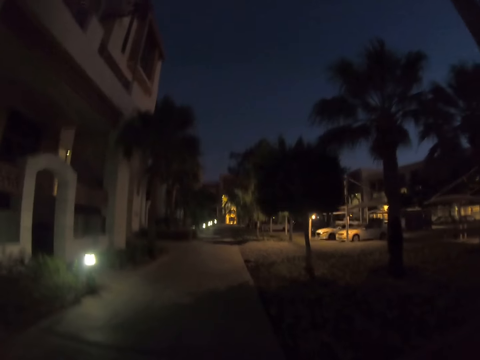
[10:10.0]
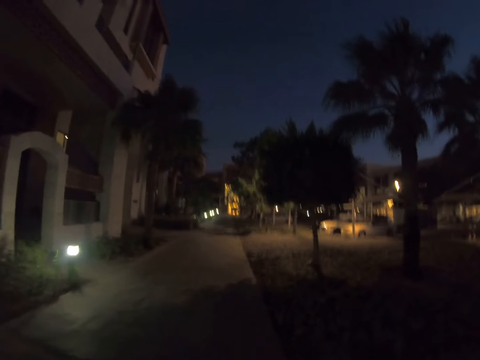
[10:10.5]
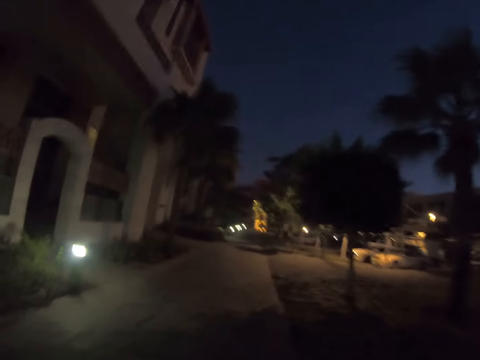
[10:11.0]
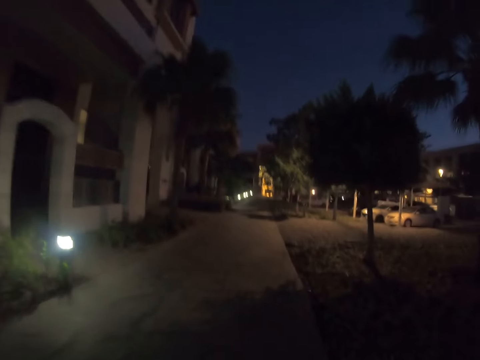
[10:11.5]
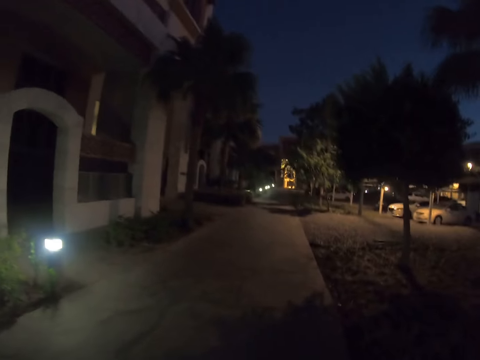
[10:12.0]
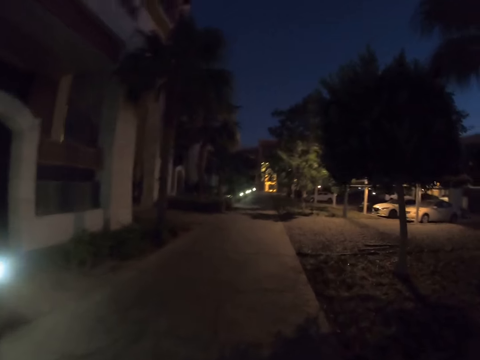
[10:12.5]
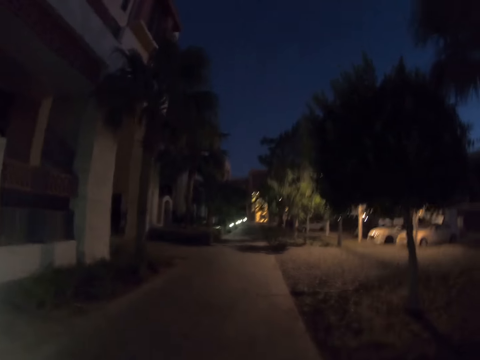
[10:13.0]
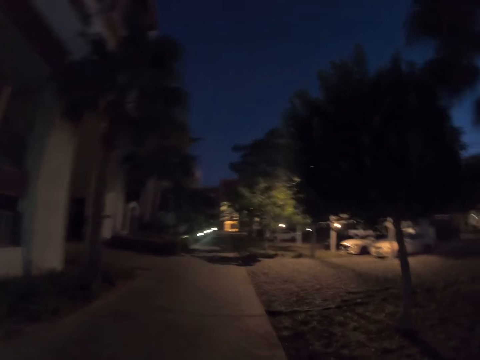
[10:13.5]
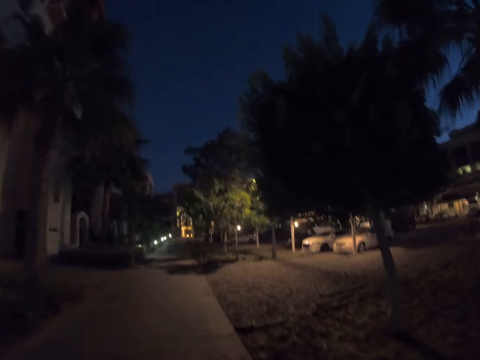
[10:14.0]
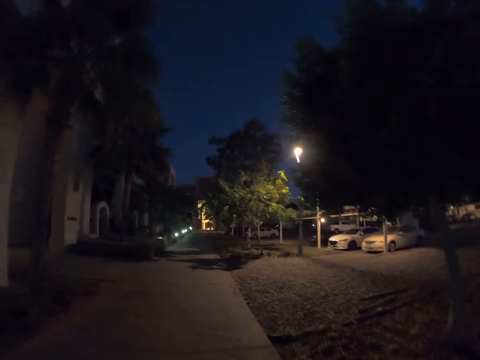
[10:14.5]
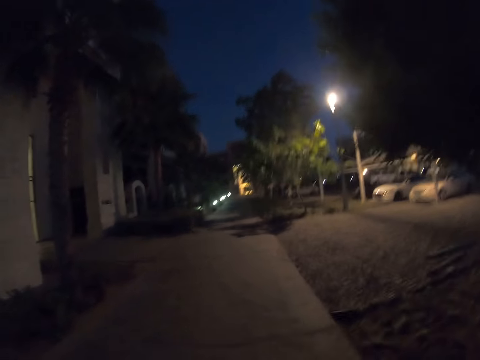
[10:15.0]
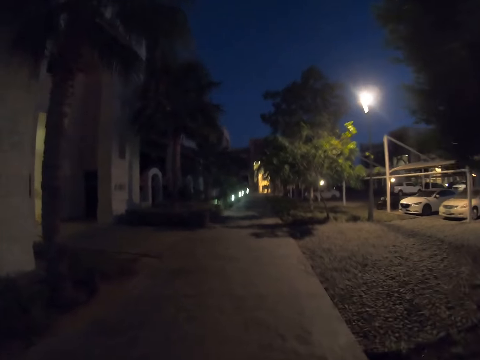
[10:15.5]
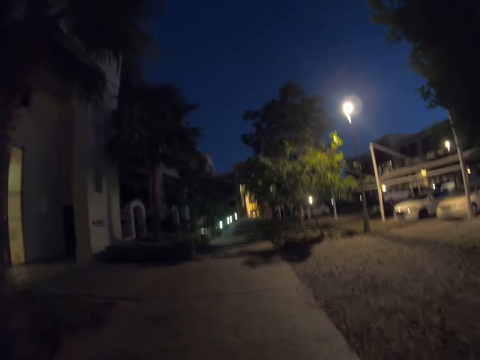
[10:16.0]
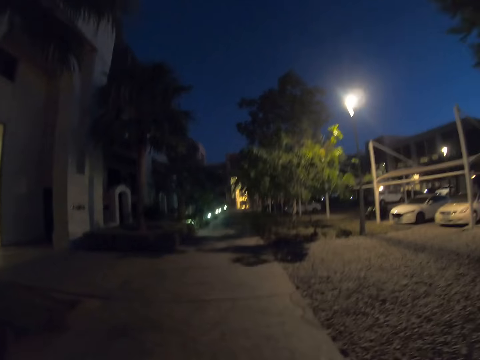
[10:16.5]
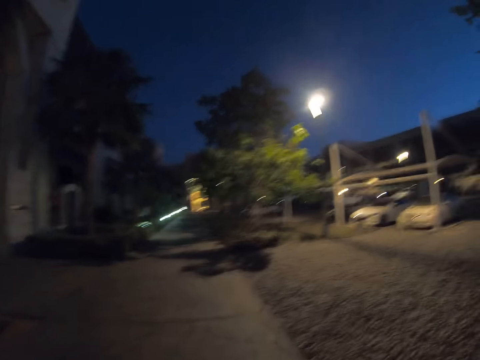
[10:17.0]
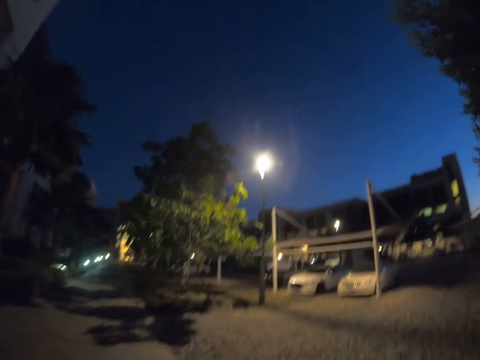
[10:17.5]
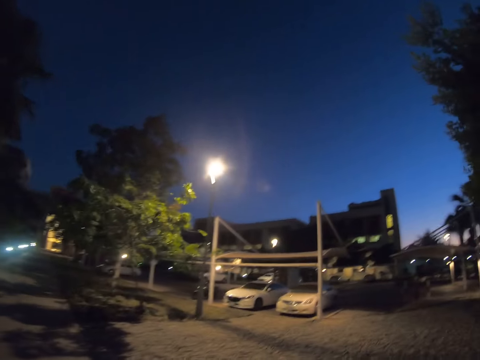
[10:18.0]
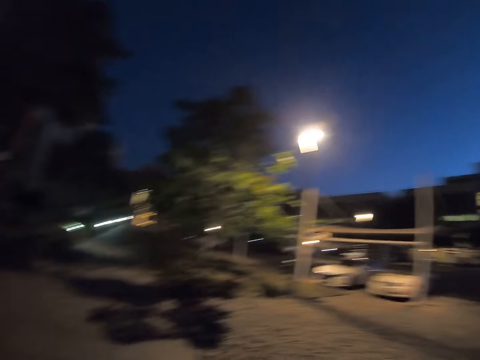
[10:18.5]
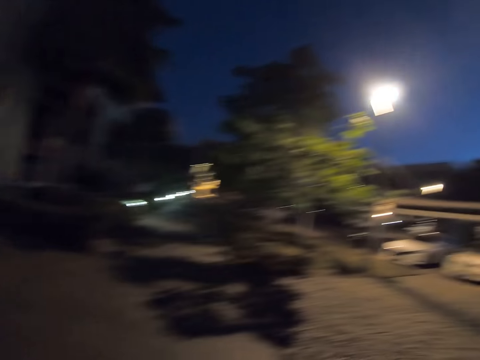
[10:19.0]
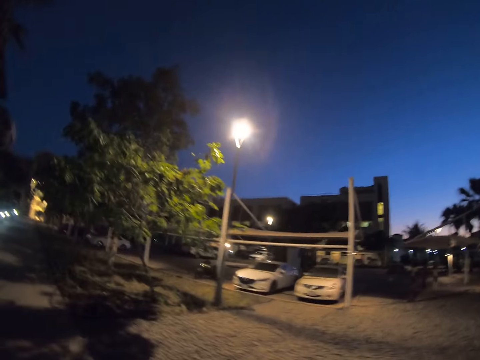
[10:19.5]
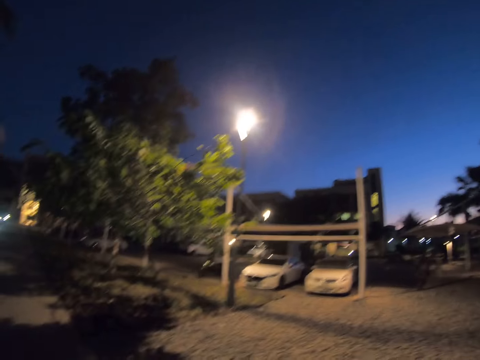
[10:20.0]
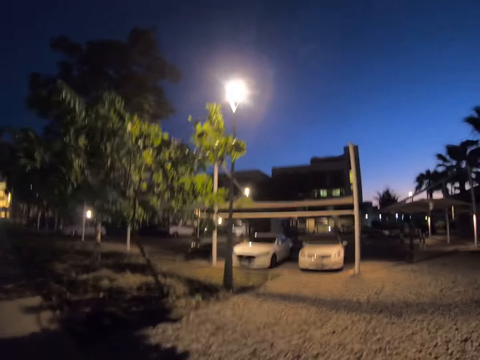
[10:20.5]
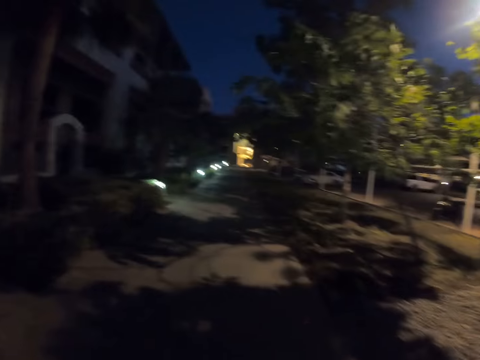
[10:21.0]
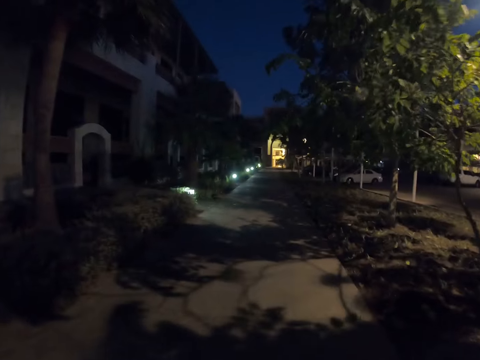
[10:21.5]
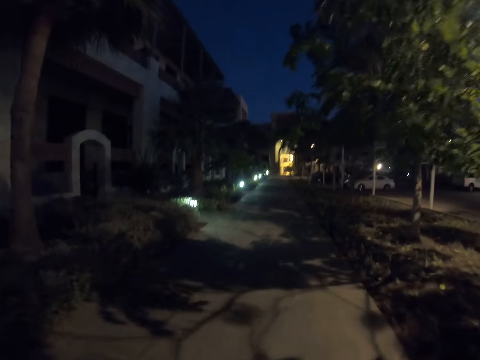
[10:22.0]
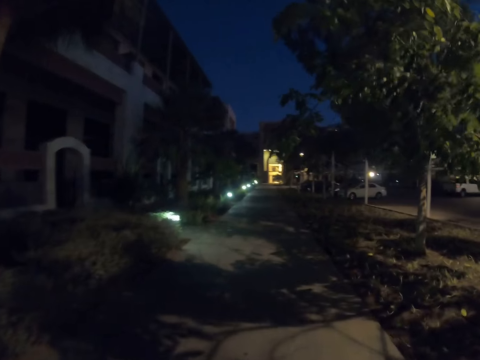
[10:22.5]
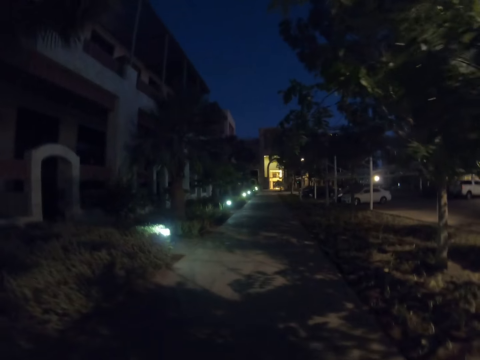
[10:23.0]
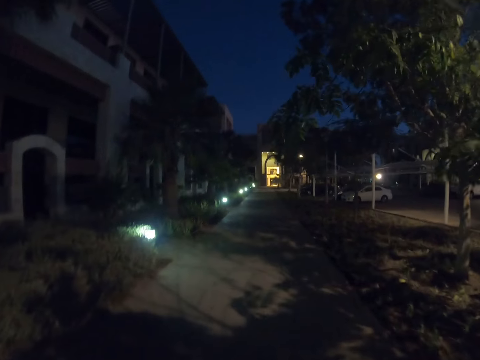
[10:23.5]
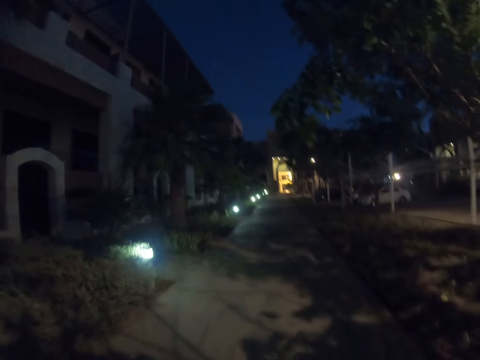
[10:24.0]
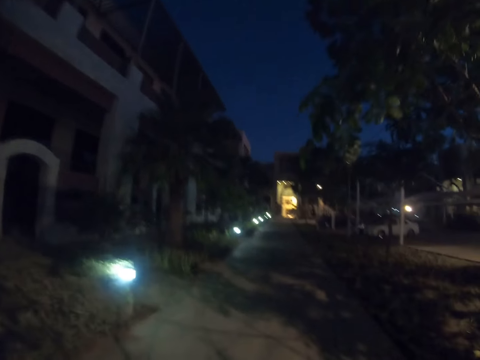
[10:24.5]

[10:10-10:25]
The camera wearer looks around. They walk.

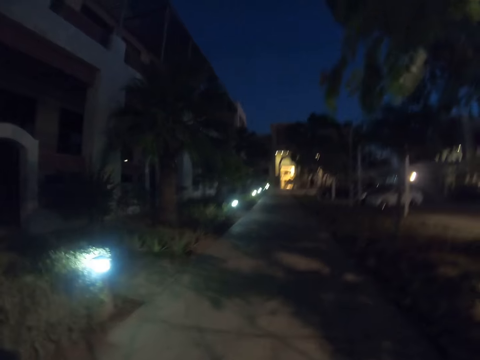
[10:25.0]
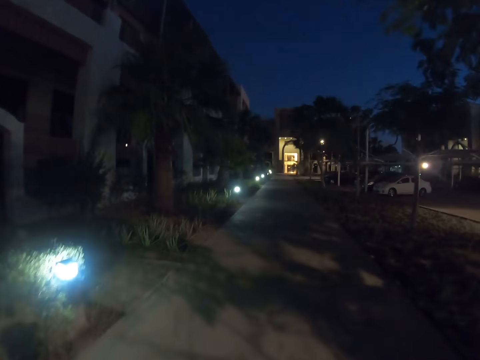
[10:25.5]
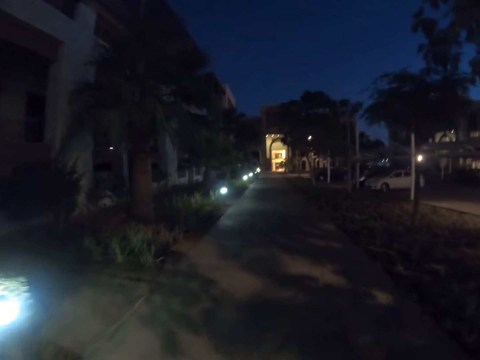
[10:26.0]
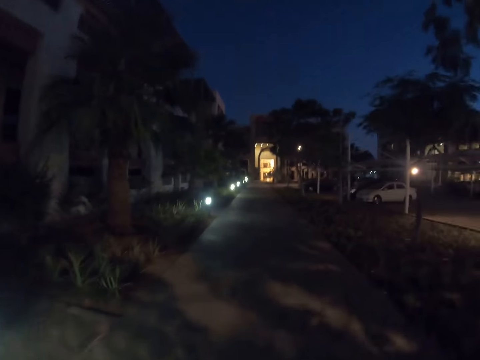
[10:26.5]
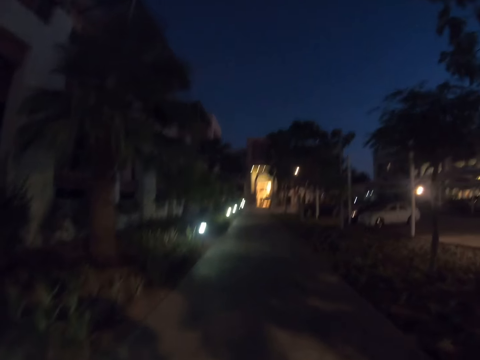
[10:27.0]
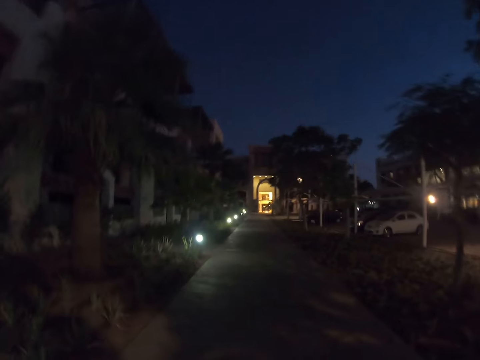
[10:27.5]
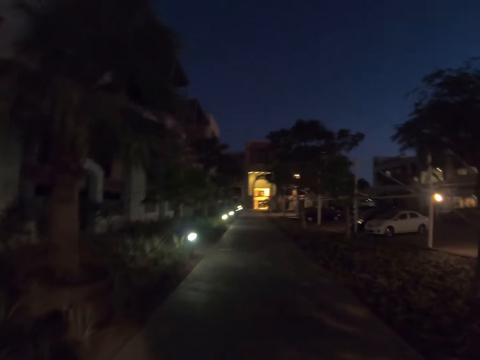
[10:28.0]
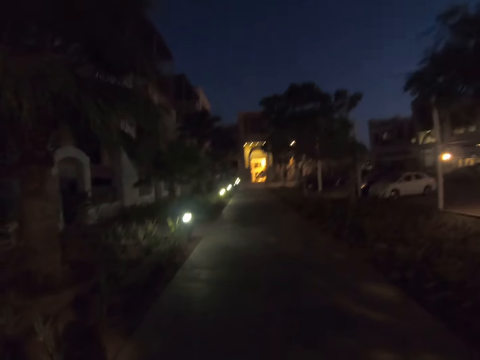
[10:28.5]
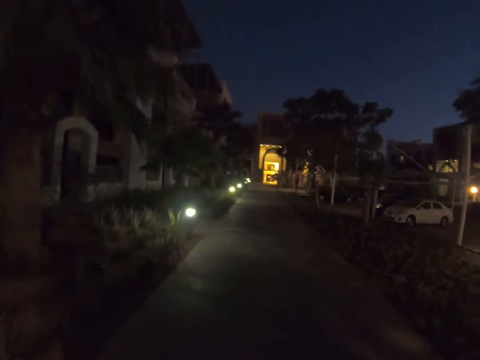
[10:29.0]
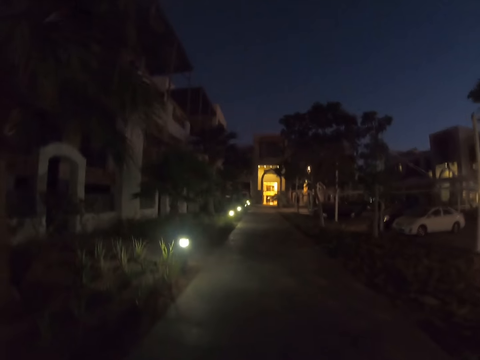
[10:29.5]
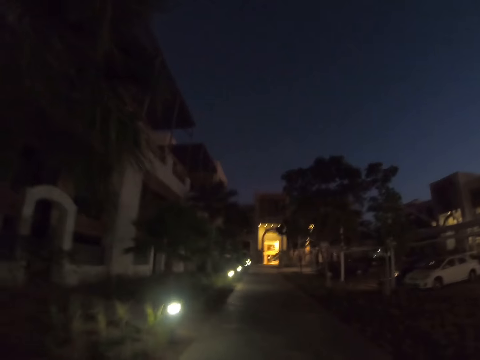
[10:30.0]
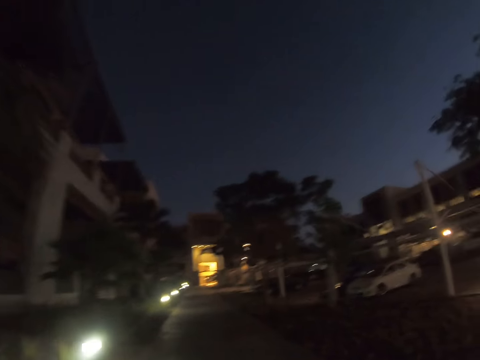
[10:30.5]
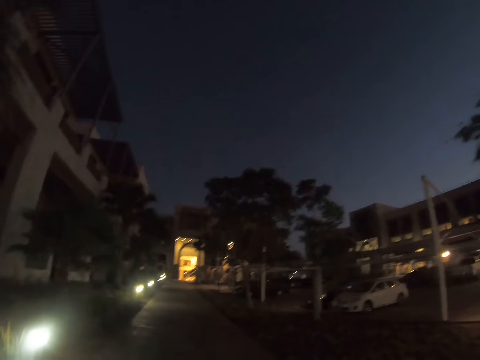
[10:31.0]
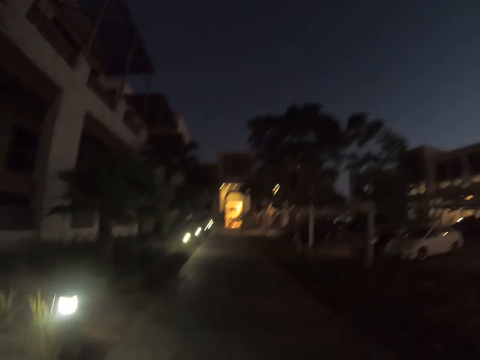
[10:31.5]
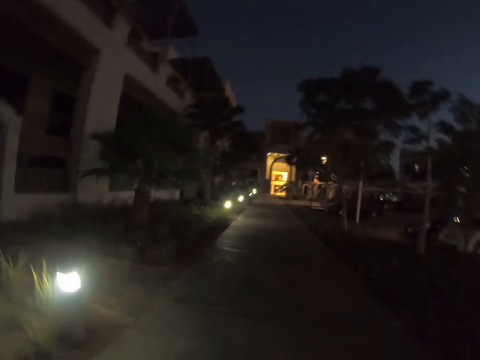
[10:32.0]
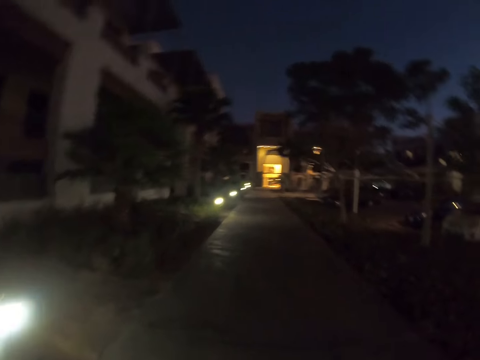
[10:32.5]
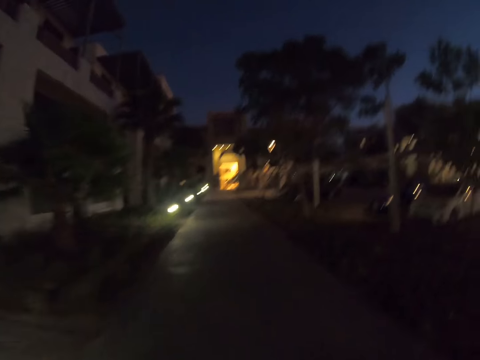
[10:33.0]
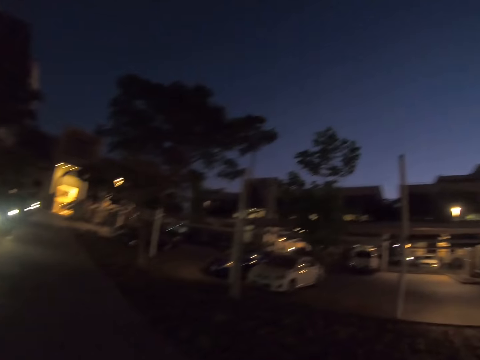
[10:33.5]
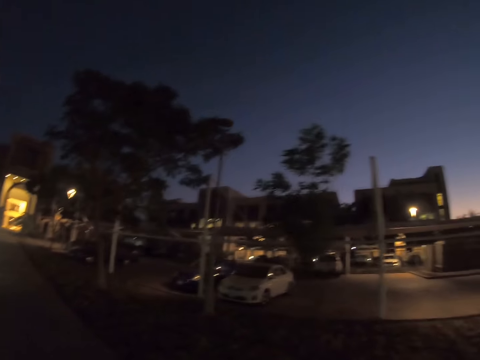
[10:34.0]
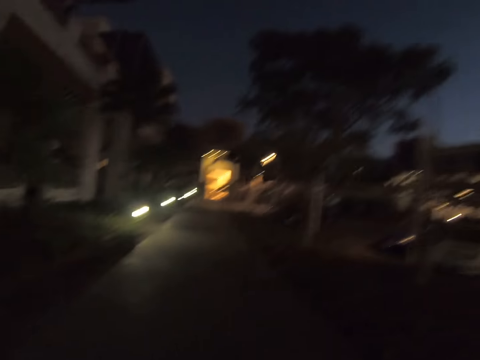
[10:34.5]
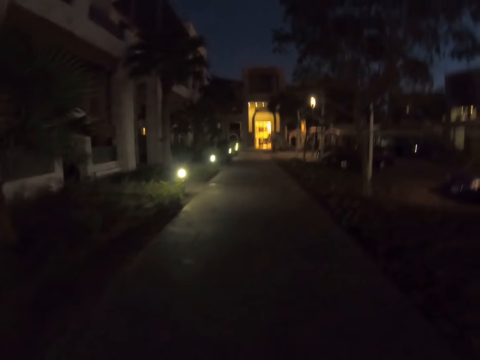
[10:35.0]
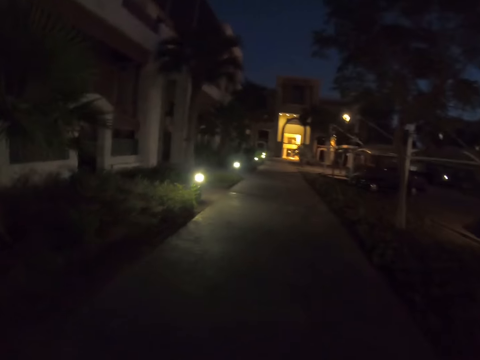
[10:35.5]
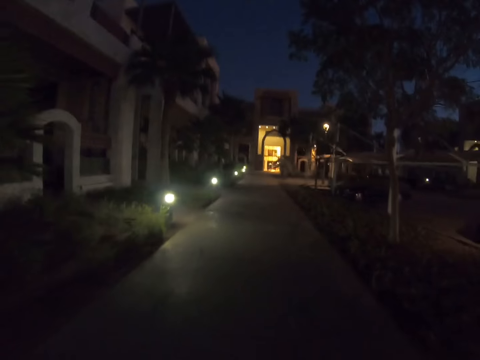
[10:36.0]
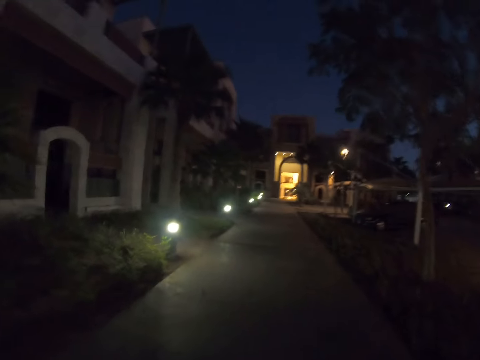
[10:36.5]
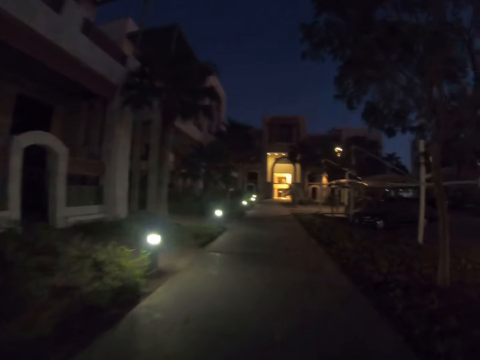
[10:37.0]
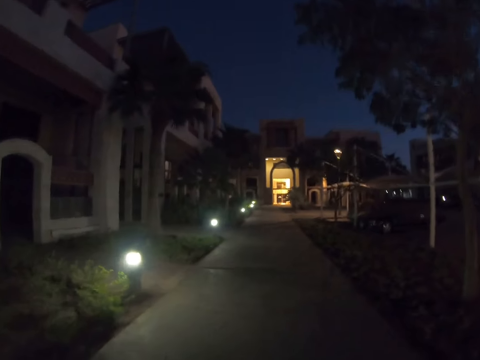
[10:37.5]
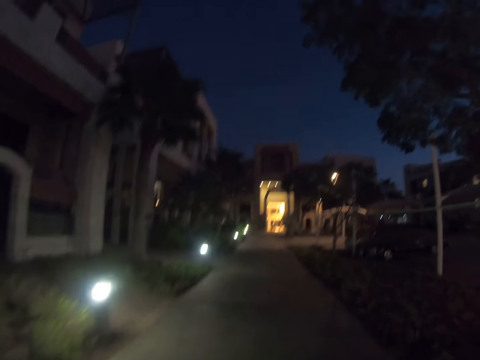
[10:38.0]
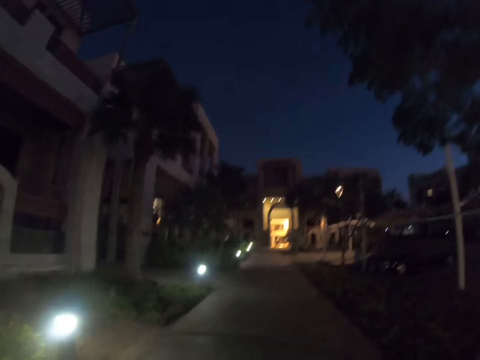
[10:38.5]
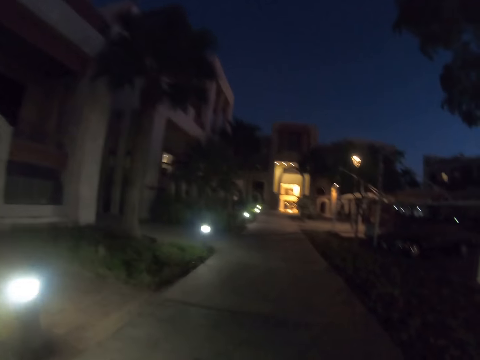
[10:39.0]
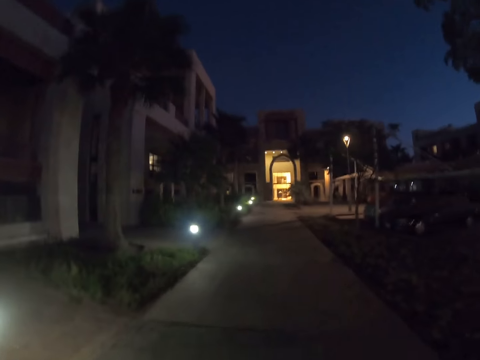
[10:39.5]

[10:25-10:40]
The camera wearer walks on the pavement. They look around. They walk.
